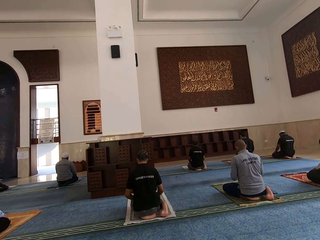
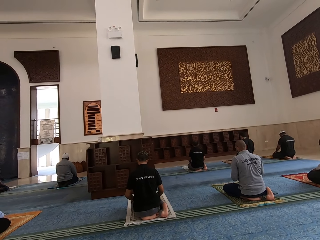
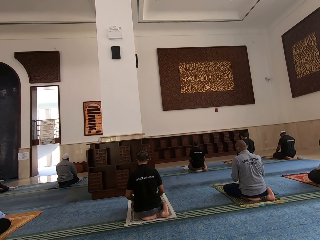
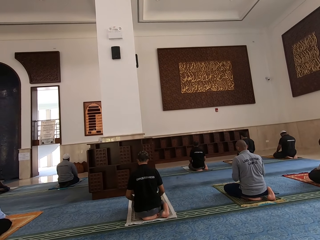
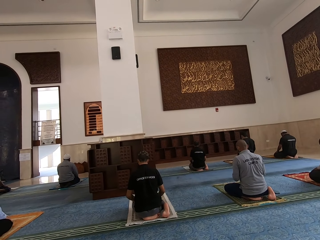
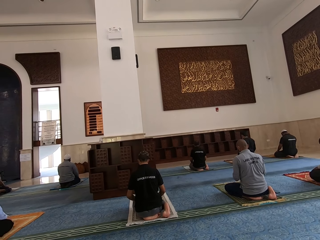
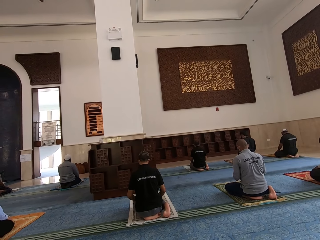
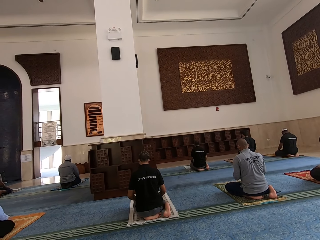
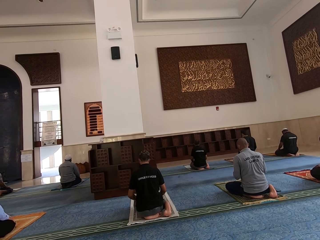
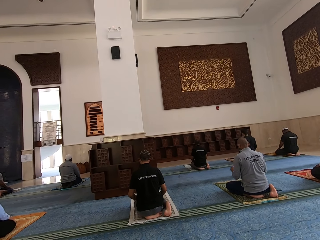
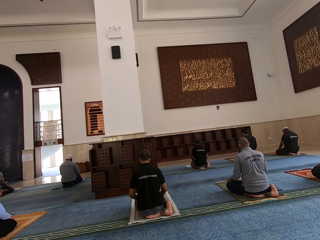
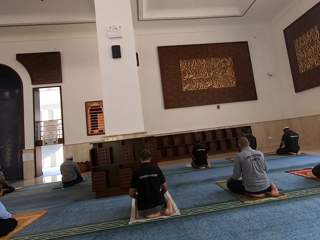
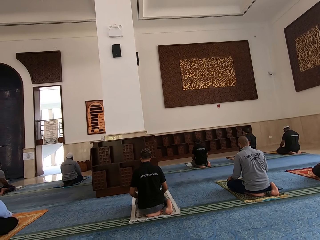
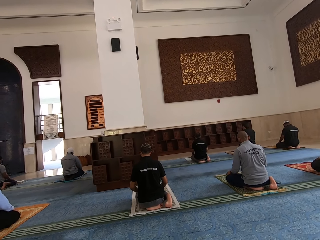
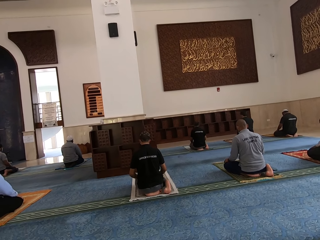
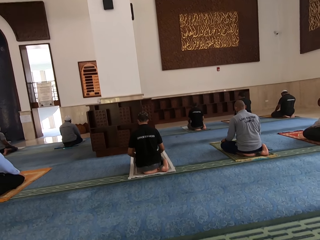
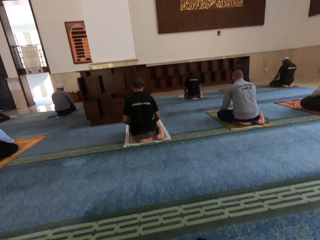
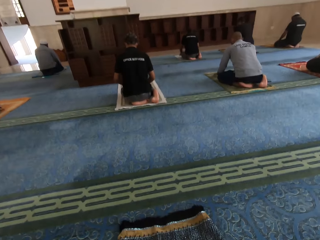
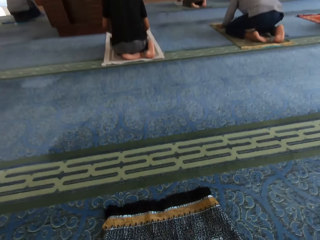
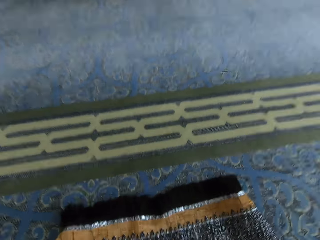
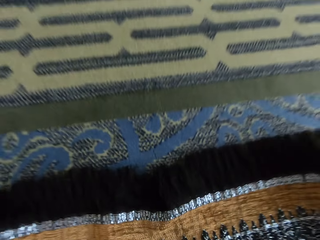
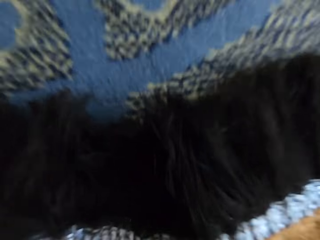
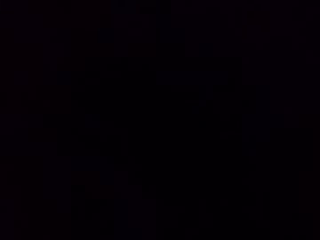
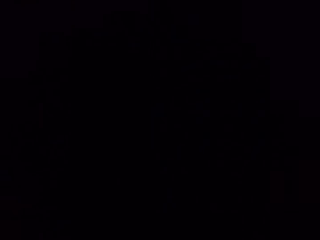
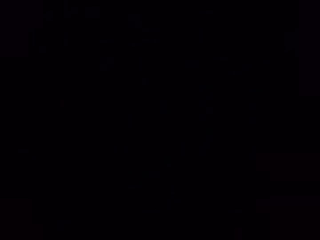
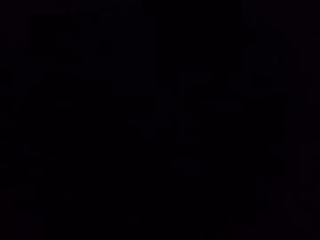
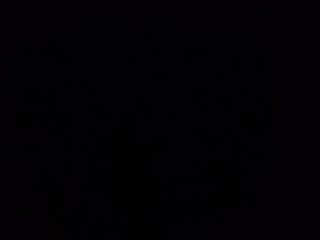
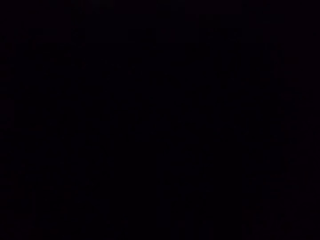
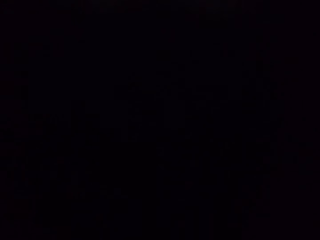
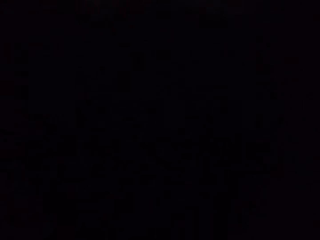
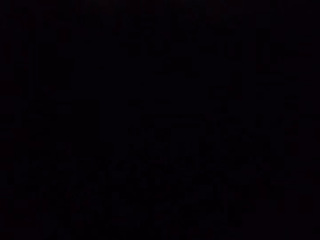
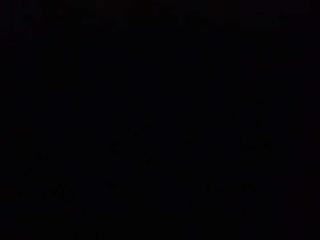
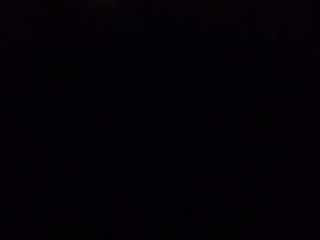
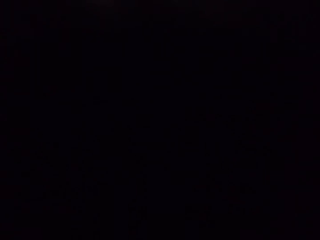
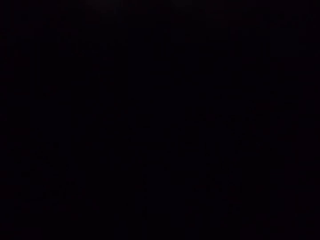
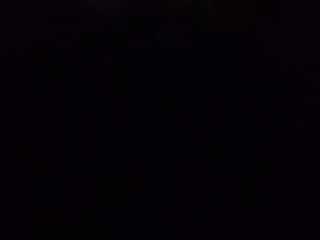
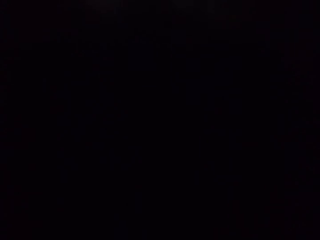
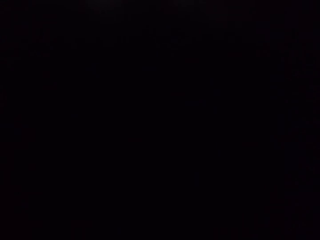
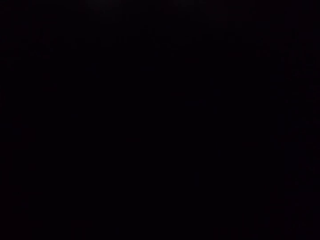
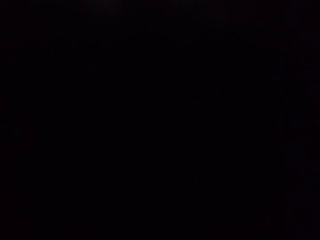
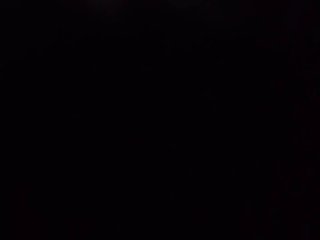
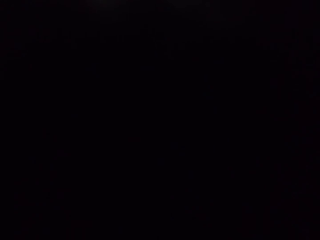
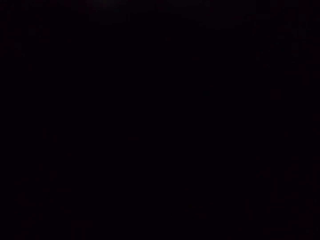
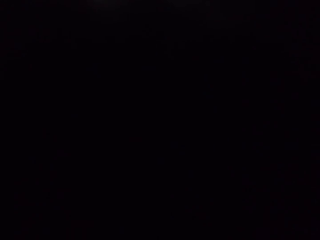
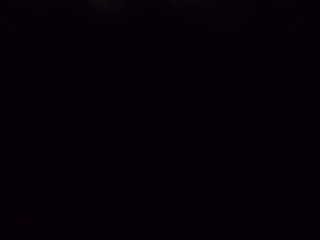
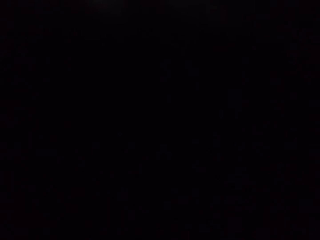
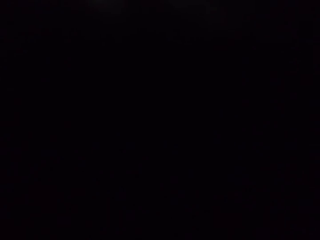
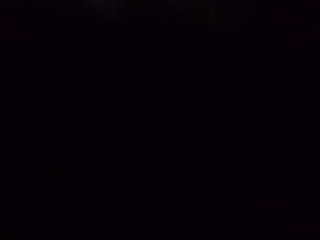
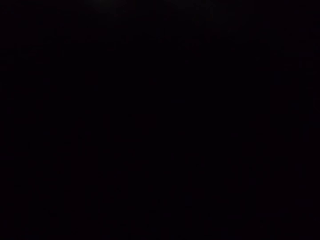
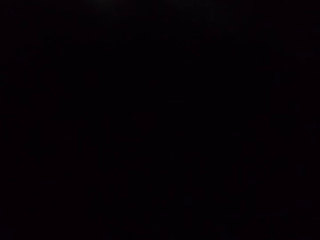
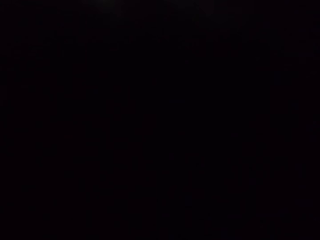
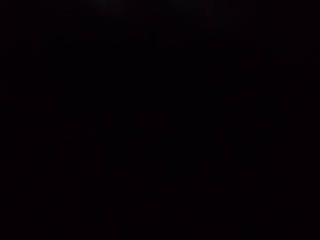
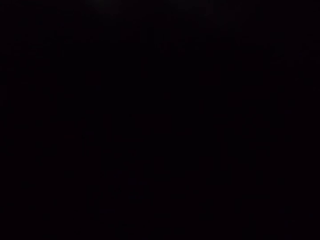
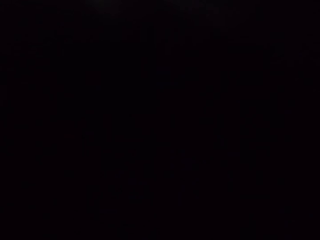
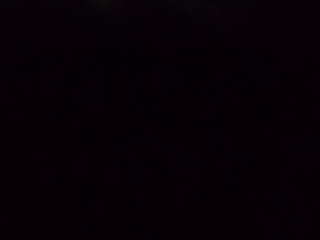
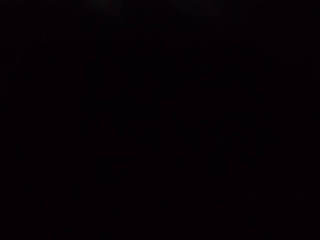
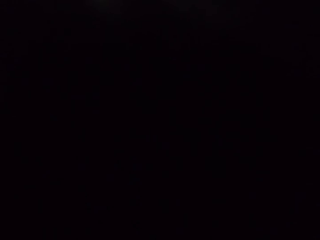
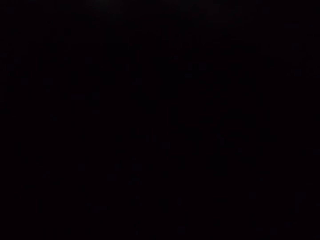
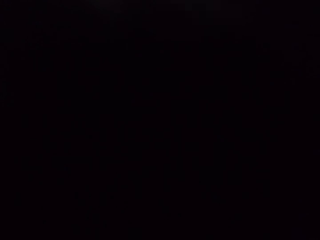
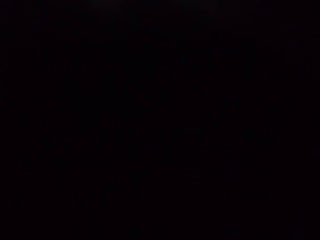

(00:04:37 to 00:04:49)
The camera wearer moves the head.

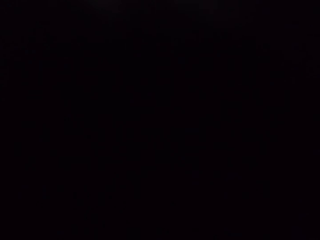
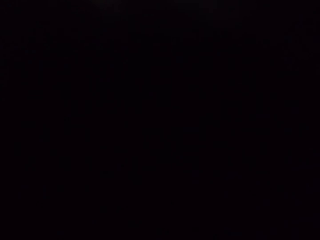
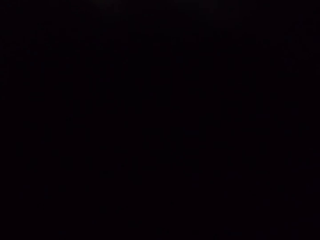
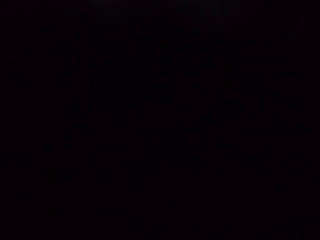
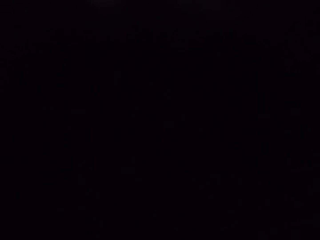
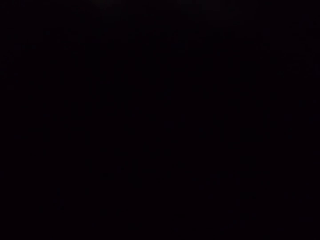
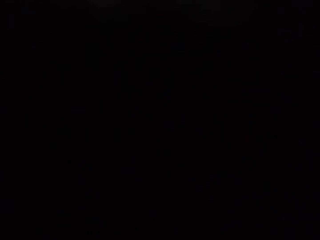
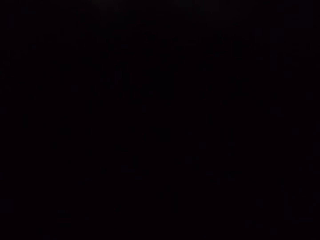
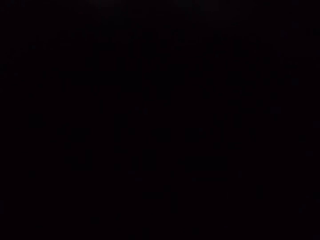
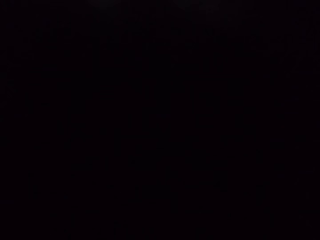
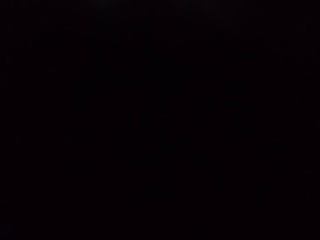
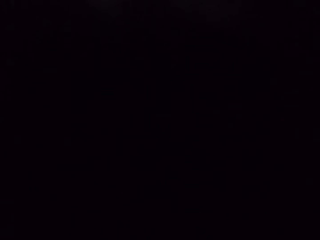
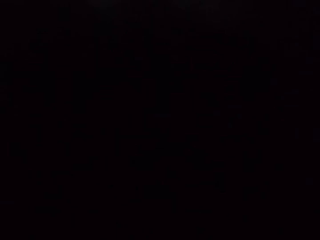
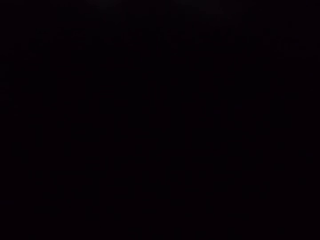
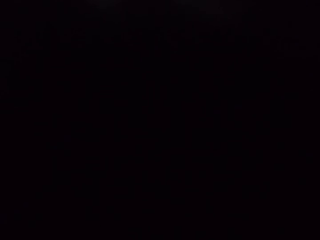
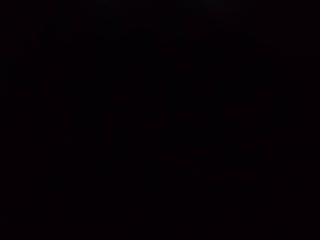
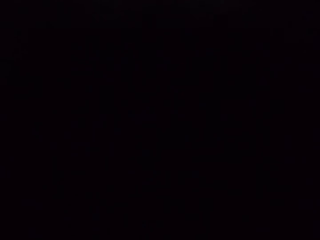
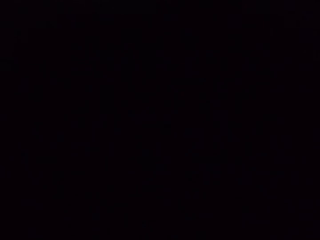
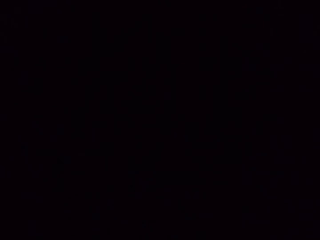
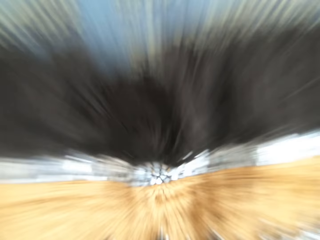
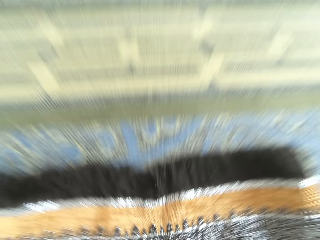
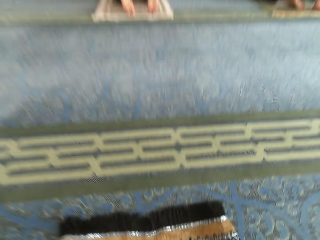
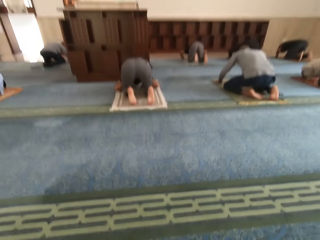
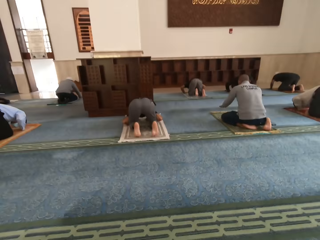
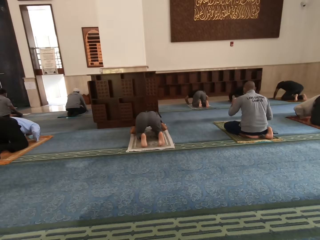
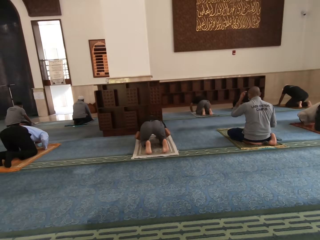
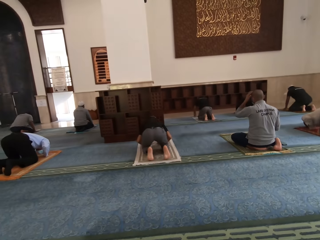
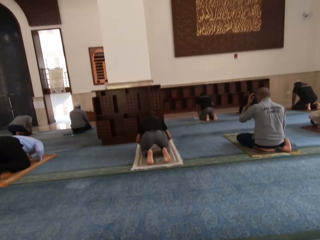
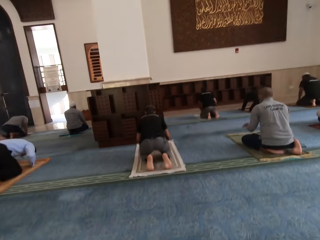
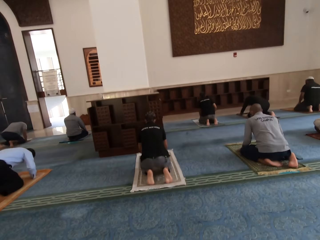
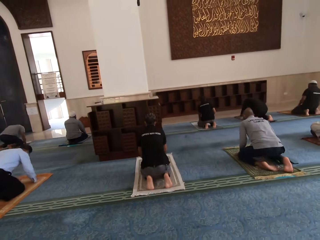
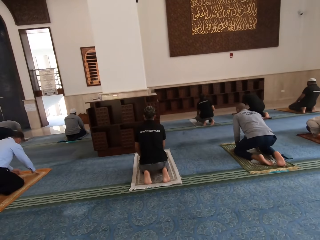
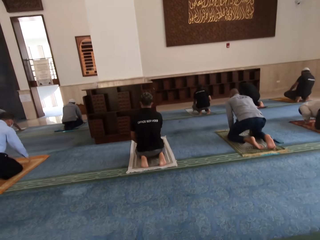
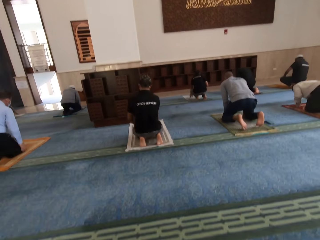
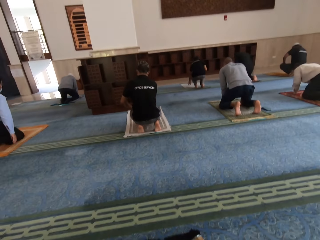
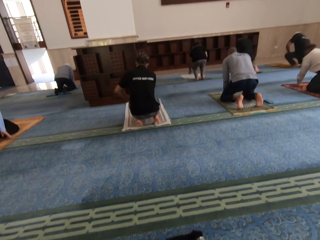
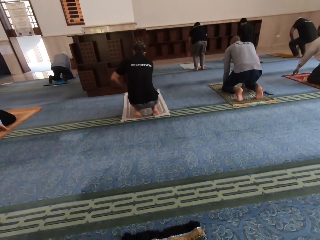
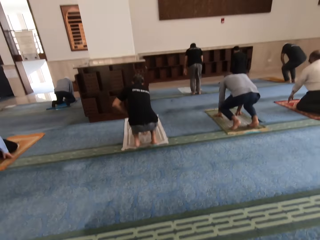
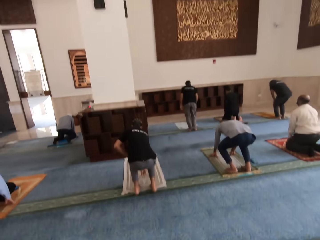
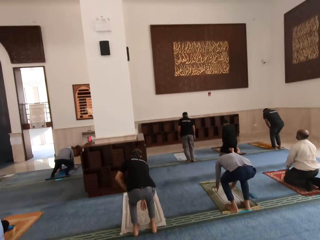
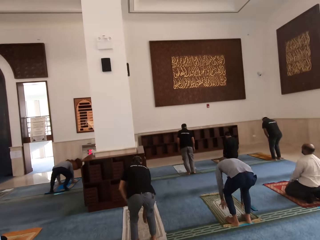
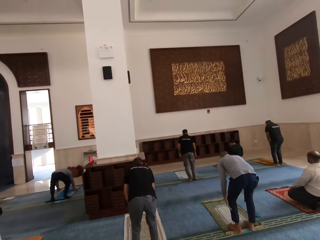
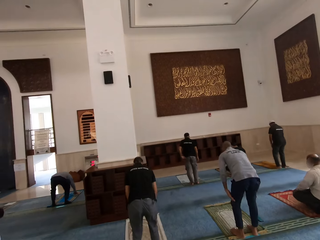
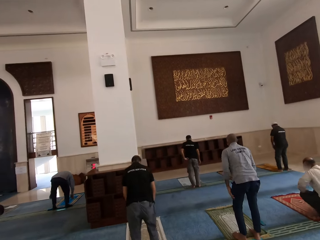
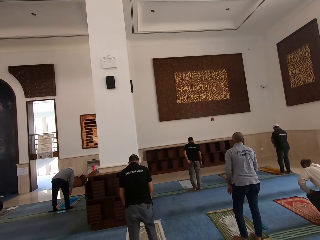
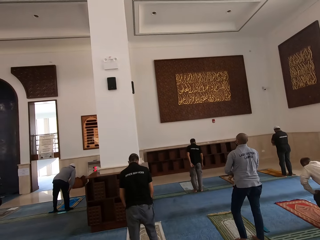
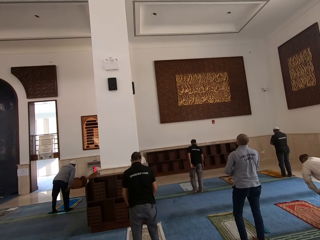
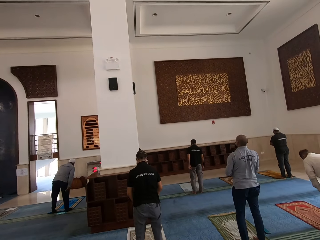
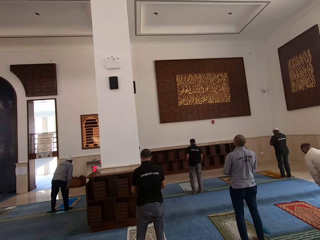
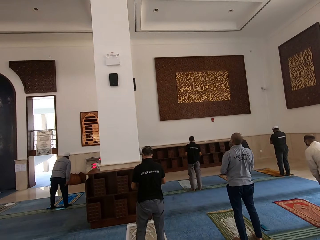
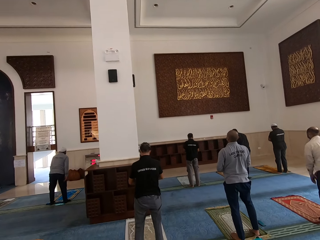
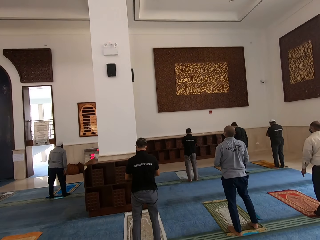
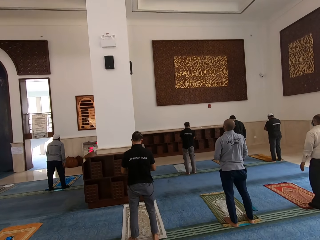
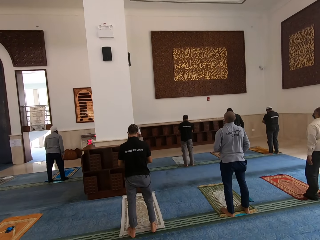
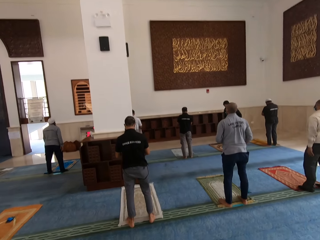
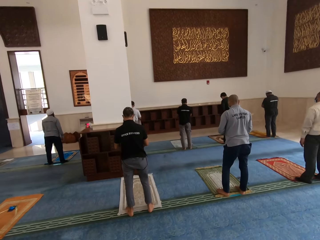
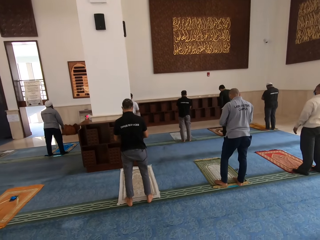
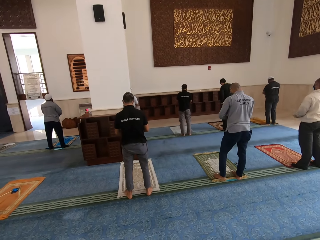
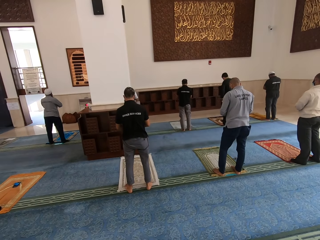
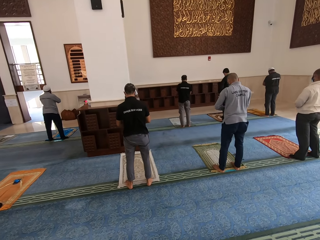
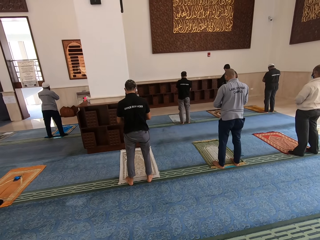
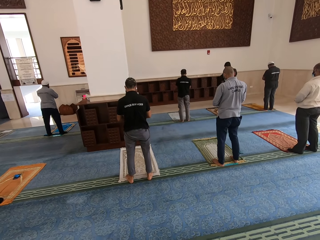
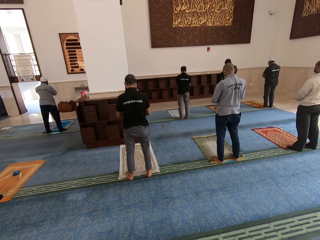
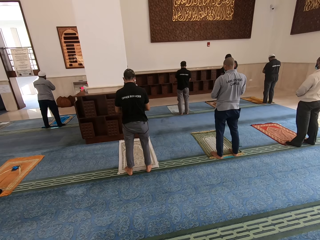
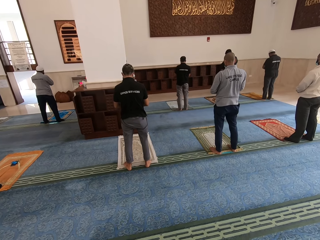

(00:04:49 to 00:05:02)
The camera wearer rises up. They stand up.
